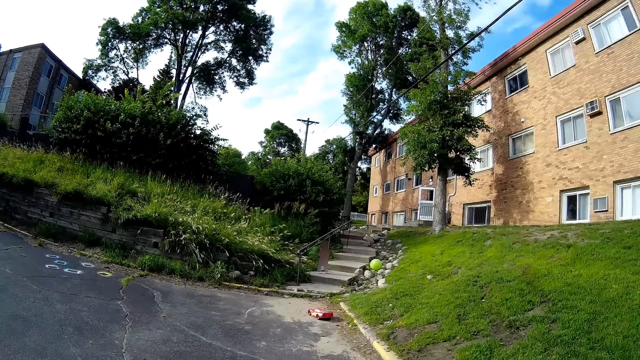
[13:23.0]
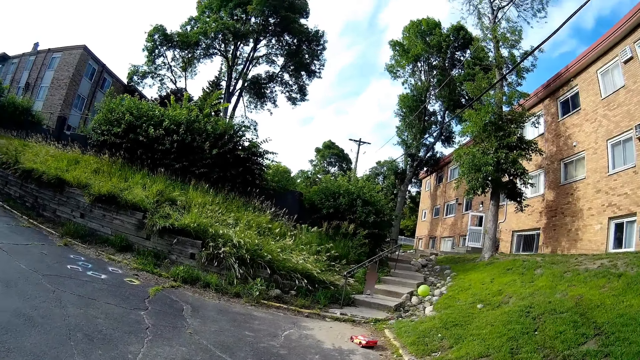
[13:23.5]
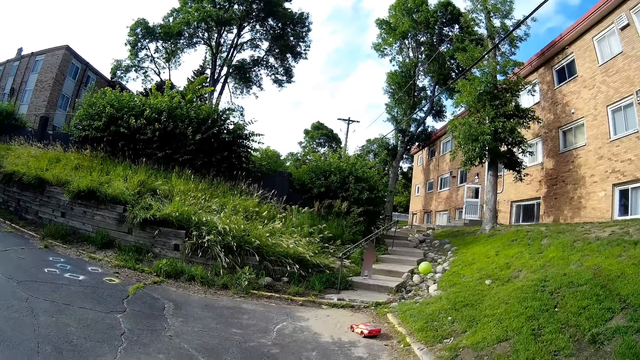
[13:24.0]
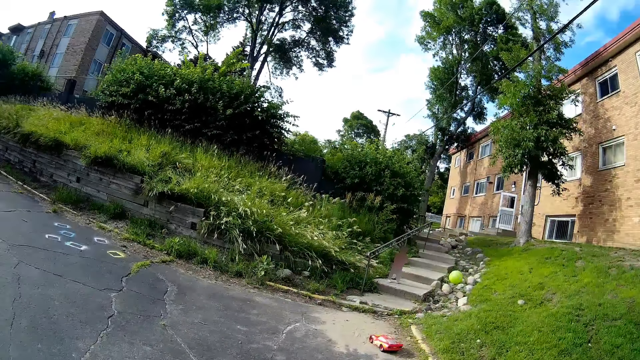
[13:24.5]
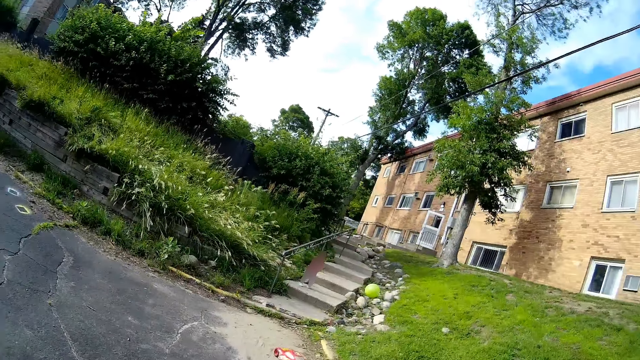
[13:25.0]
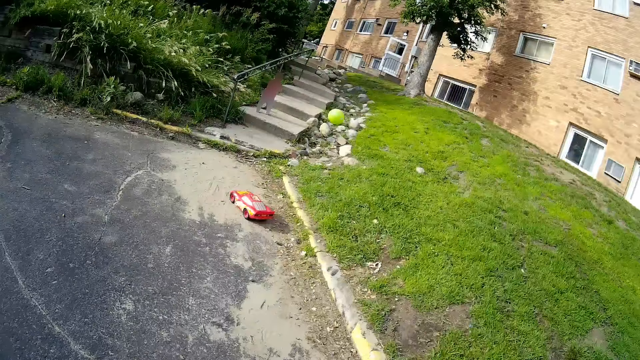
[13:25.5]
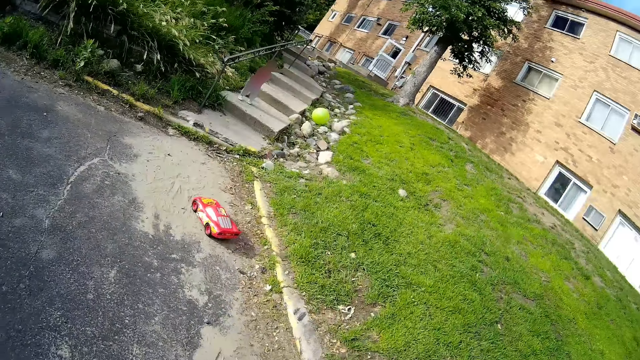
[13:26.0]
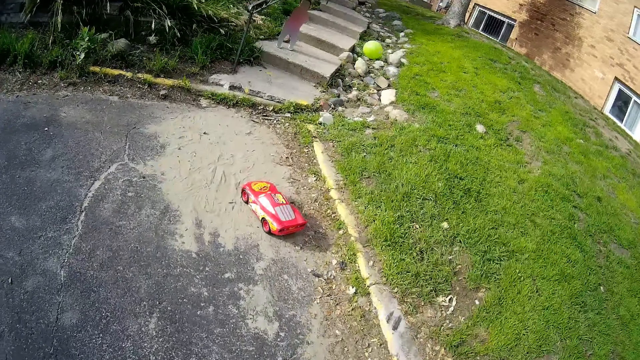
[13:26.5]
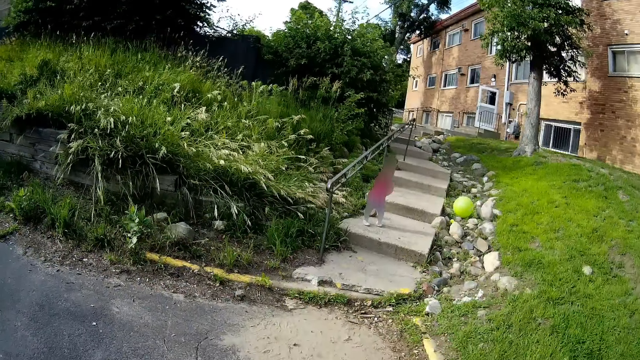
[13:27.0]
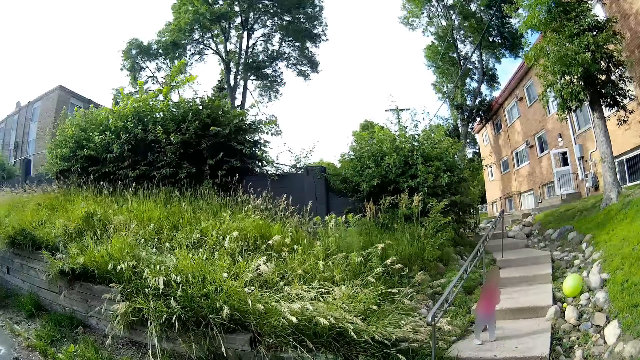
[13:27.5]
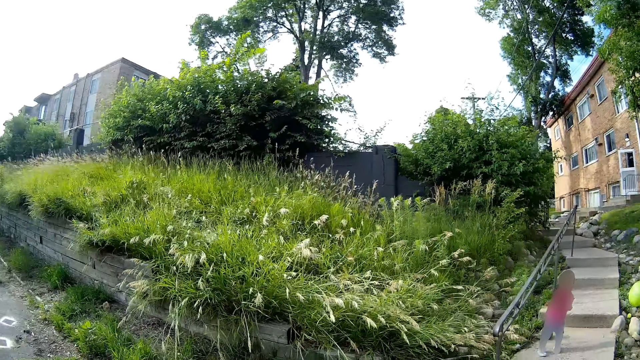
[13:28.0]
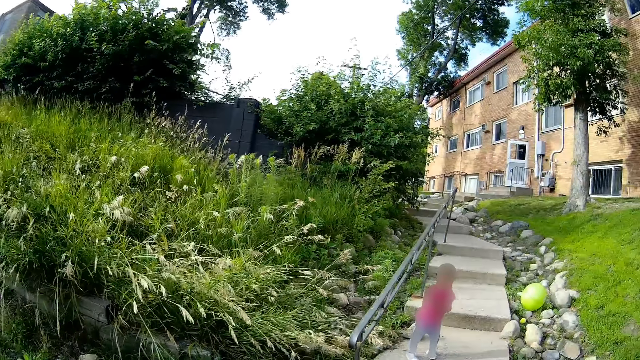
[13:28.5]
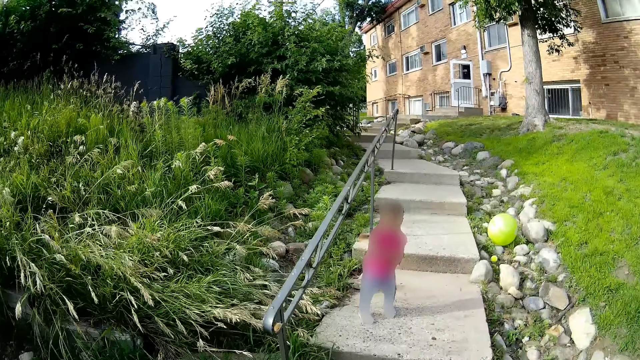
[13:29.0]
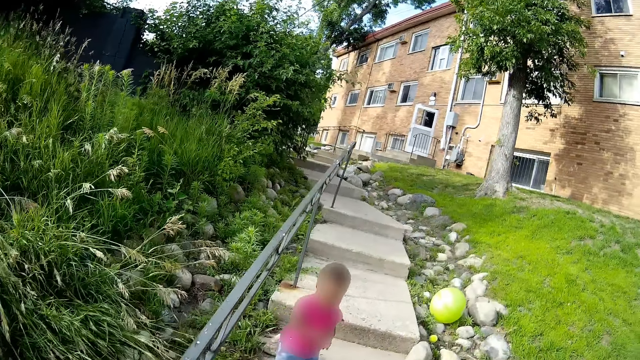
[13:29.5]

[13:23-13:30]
The camera wearer interacts with the boy.

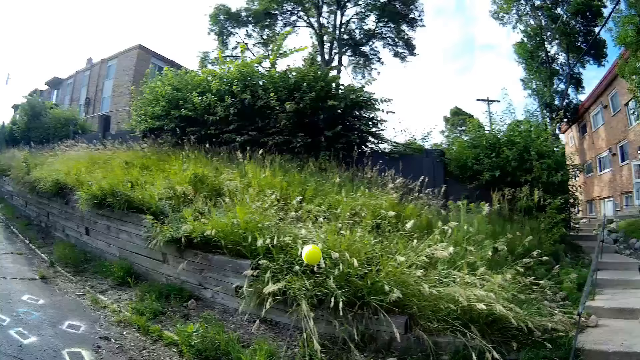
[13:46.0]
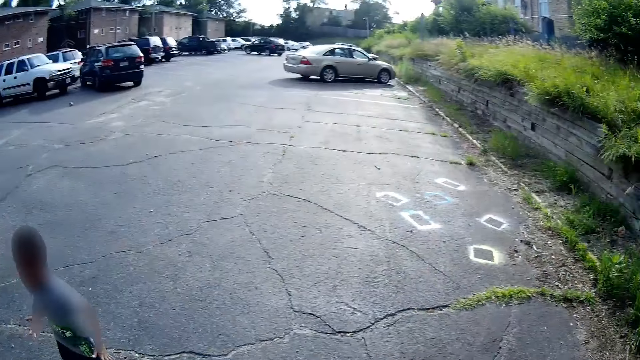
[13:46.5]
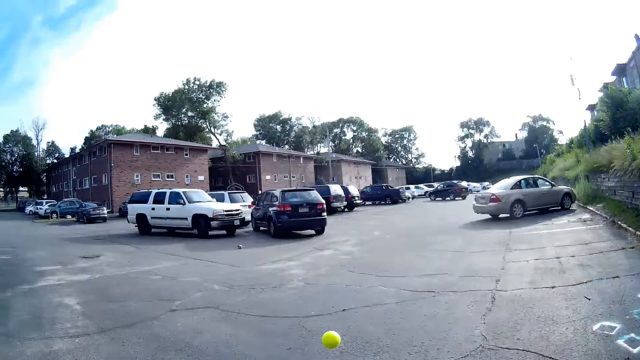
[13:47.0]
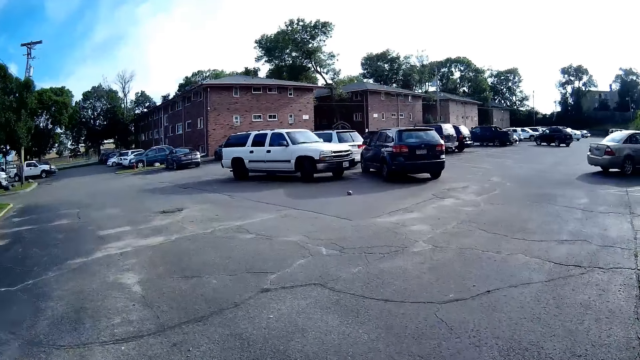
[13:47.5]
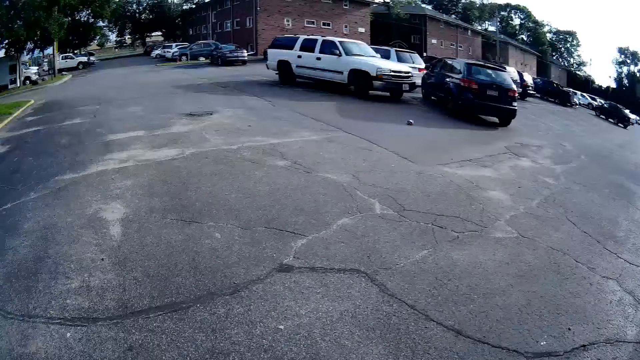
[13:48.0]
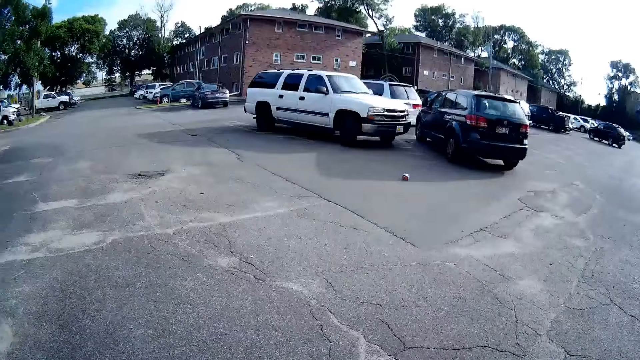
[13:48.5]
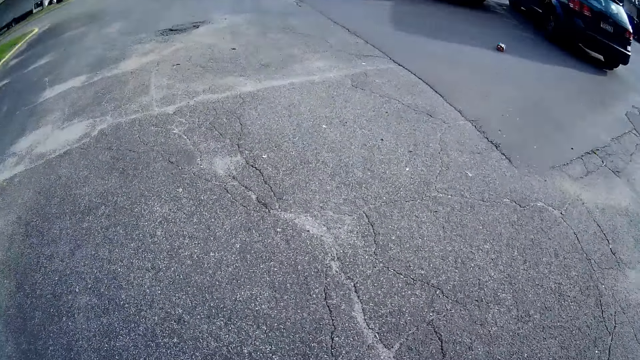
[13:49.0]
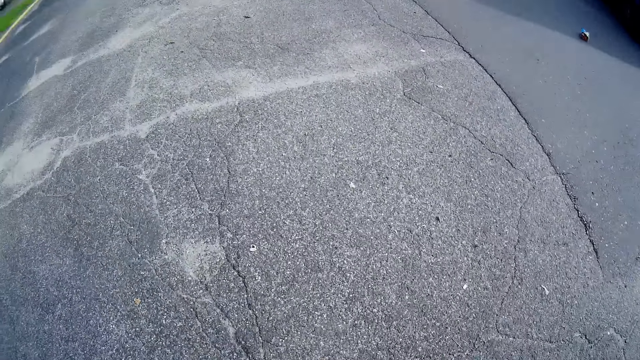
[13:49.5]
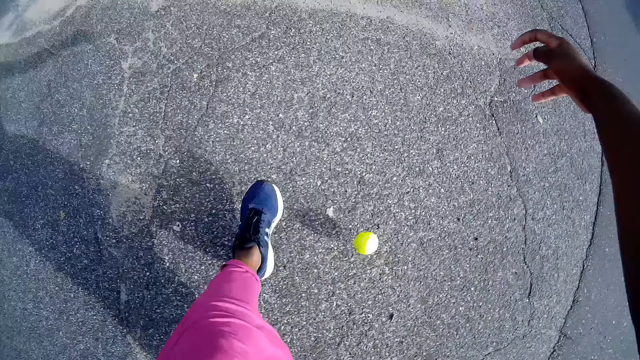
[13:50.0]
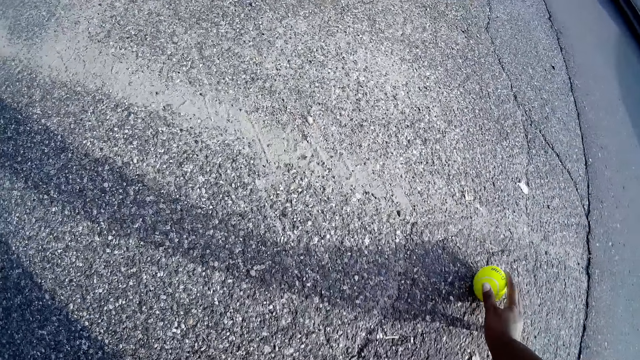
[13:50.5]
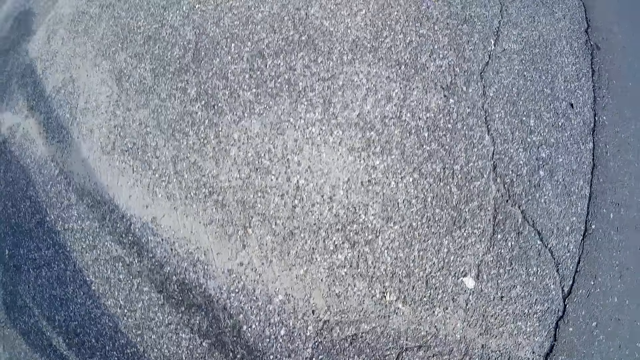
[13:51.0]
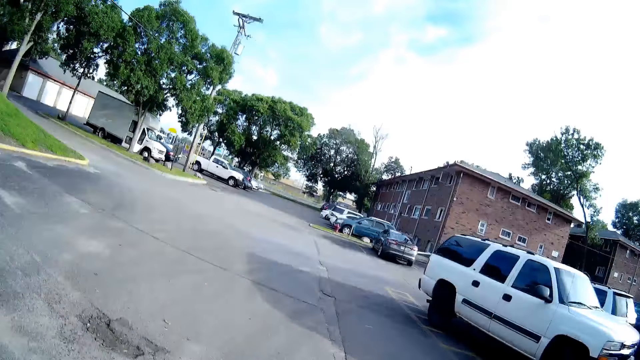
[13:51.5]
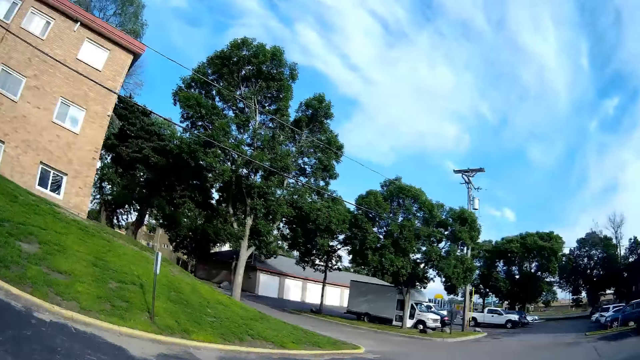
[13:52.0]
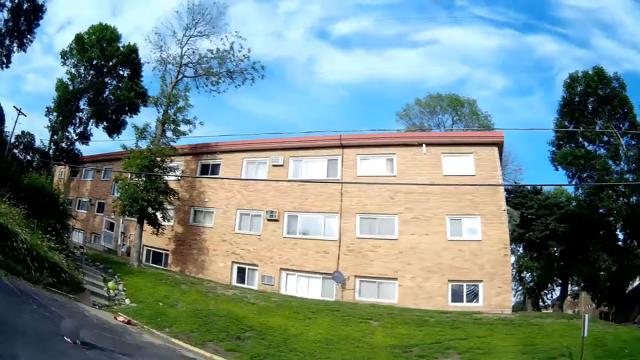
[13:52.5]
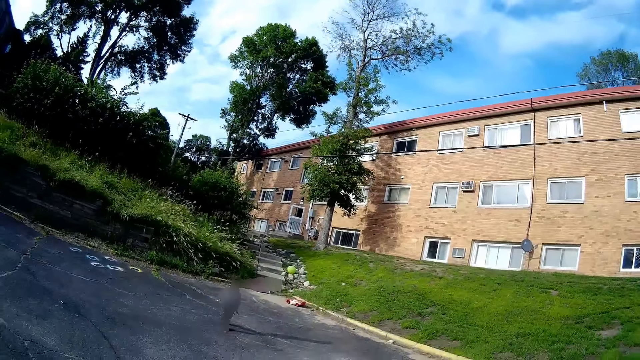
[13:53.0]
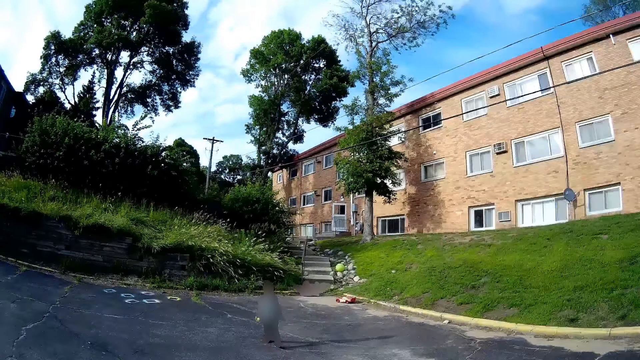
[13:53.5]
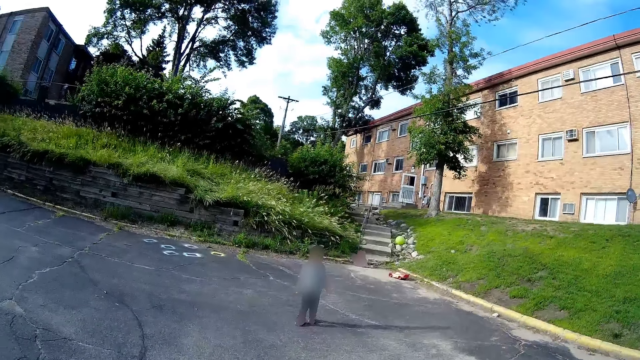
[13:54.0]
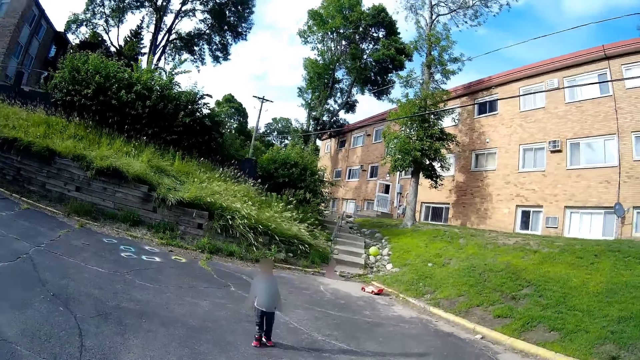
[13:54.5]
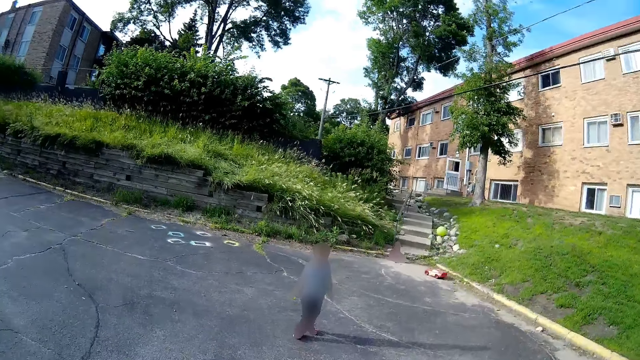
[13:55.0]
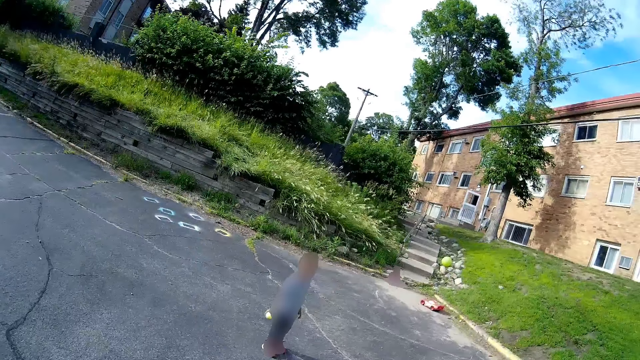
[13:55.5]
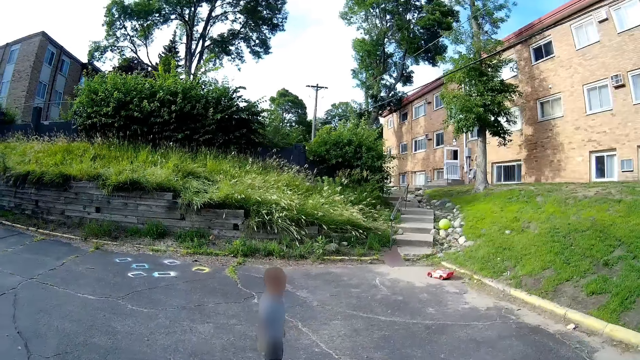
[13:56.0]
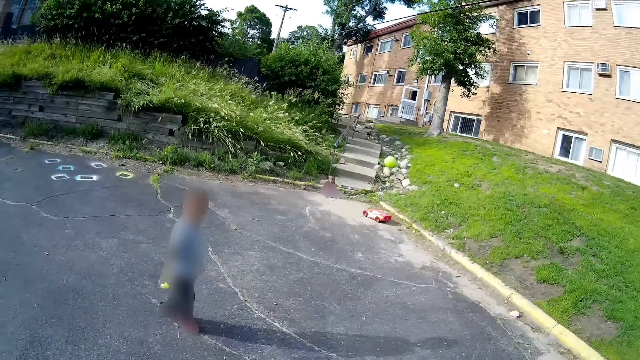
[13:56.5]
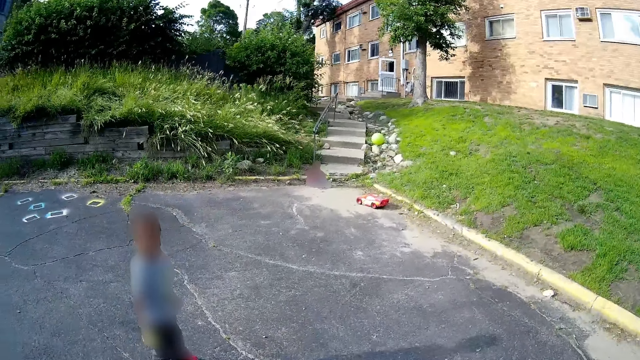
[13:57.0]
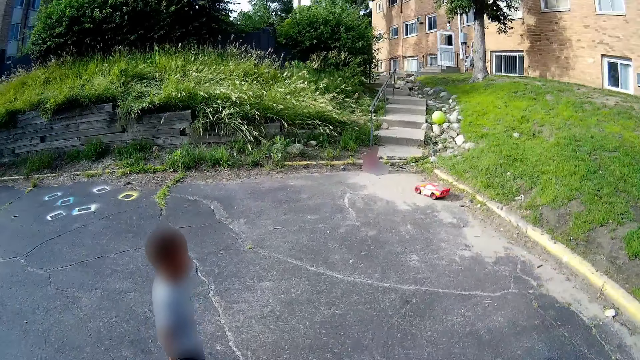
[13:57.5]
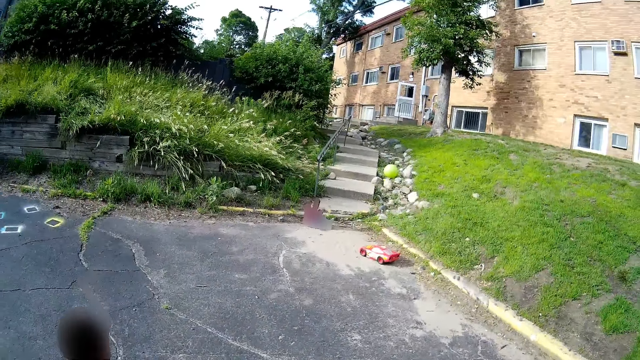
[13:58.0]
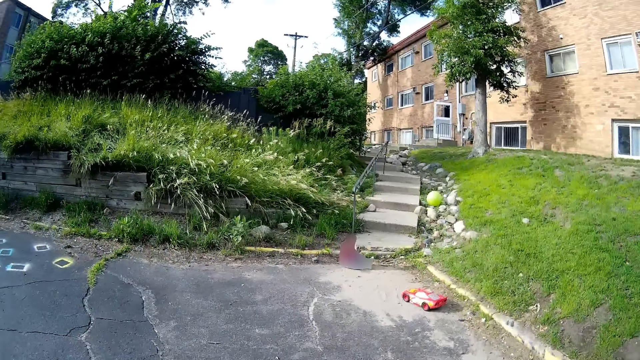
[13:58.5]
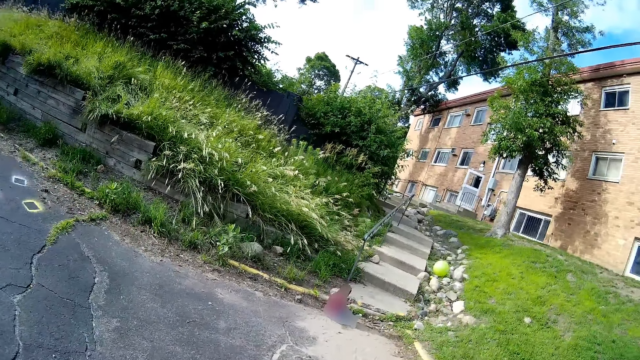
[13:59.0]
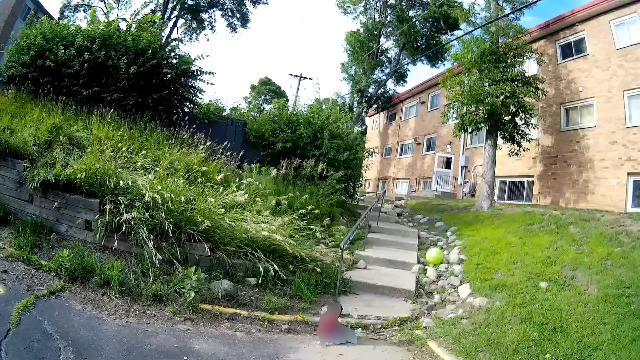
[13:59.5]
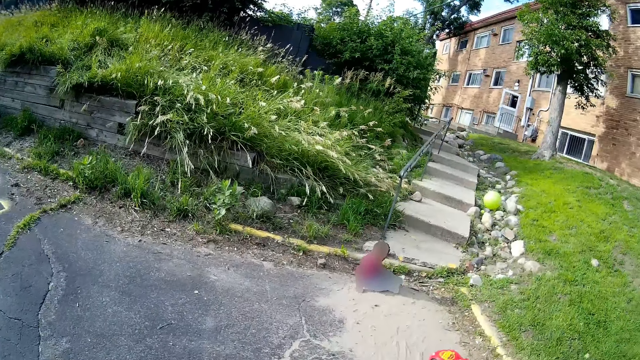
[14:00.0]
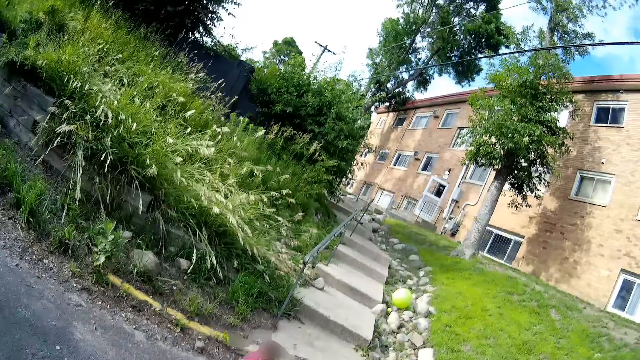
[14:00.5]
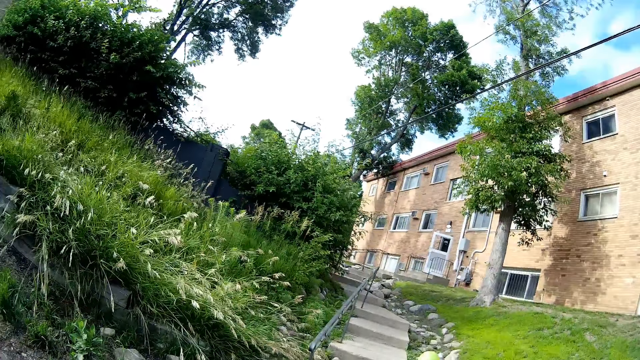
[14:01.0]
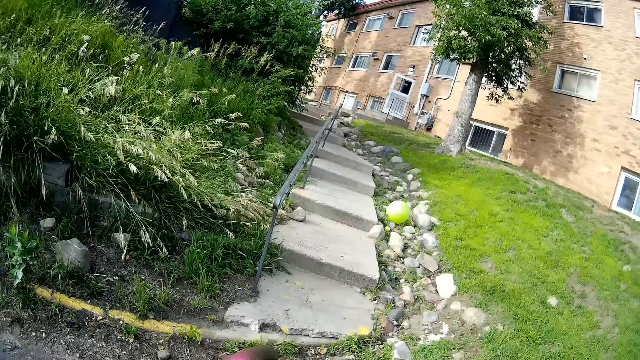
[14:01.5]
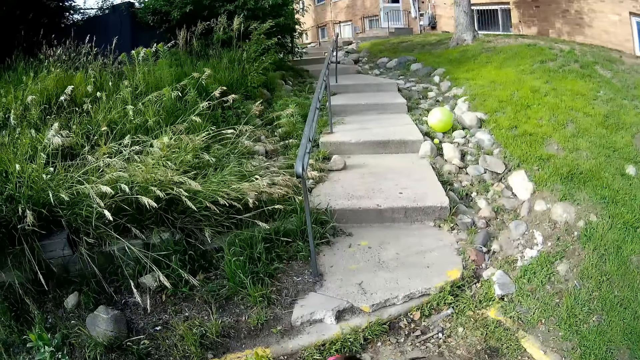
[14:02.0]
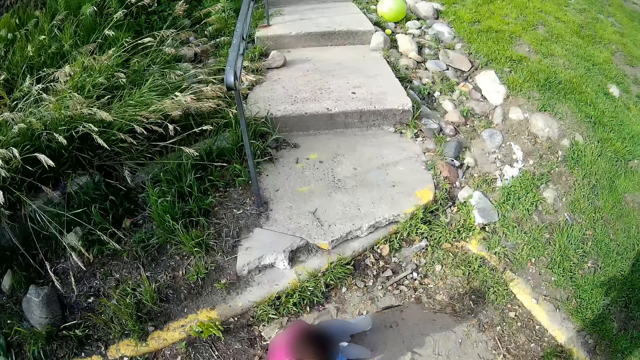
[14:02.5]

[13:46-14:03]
The camera wearer goes after the ball. She picks up the ball with her right hand. She moves around. A boy talks to the camera wearer. The camera wearer talks to the boy. The boy talks to the camera wearer. The camera wearer talks to the boy.
